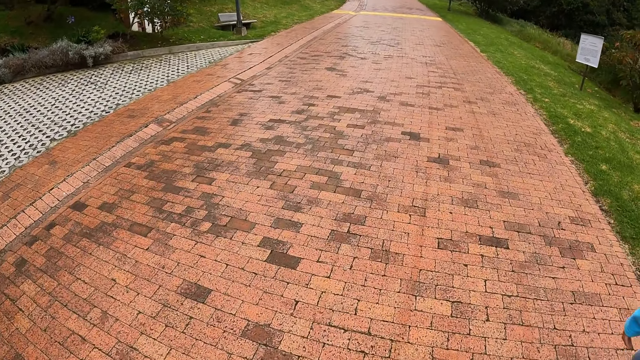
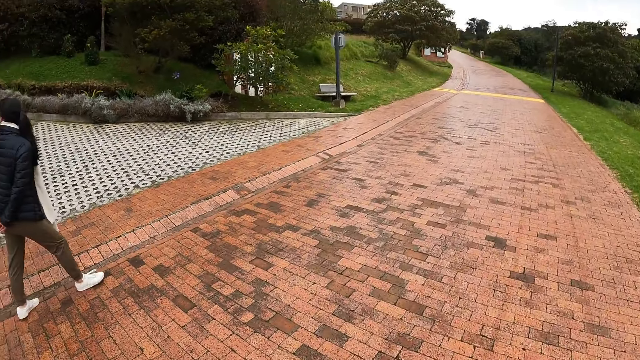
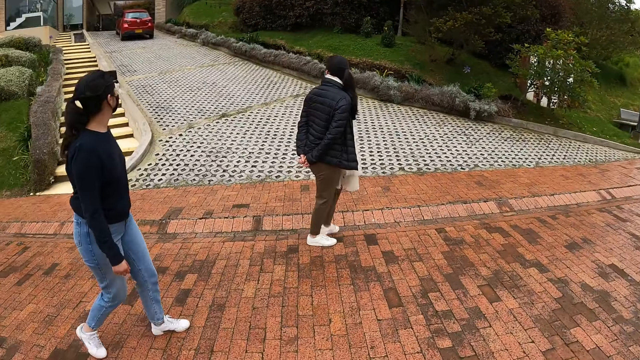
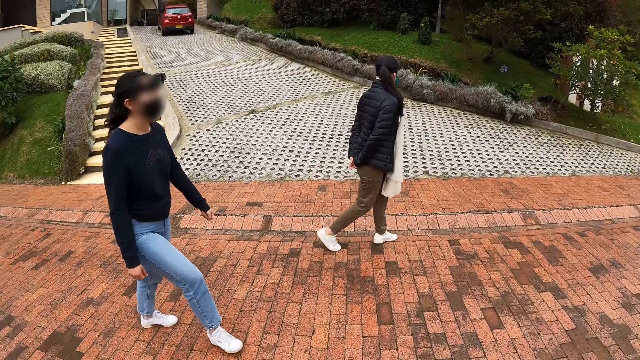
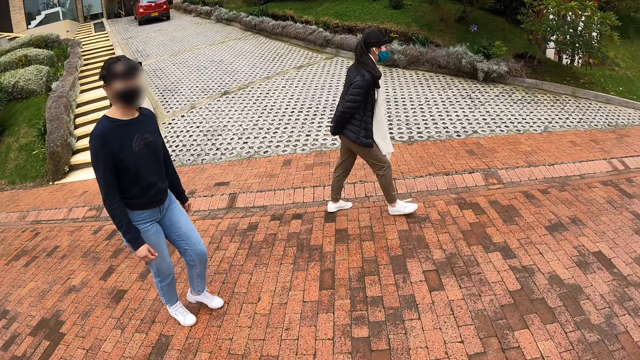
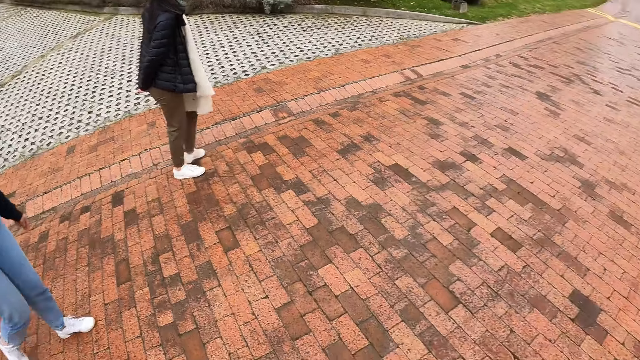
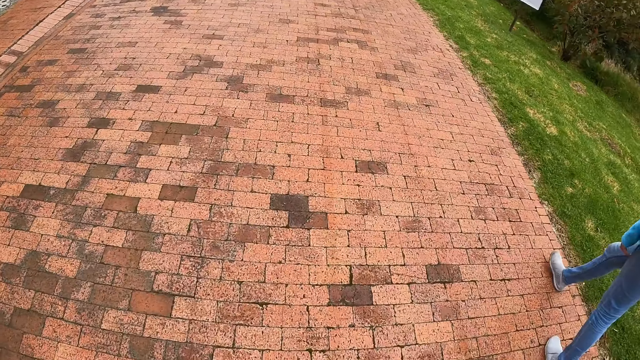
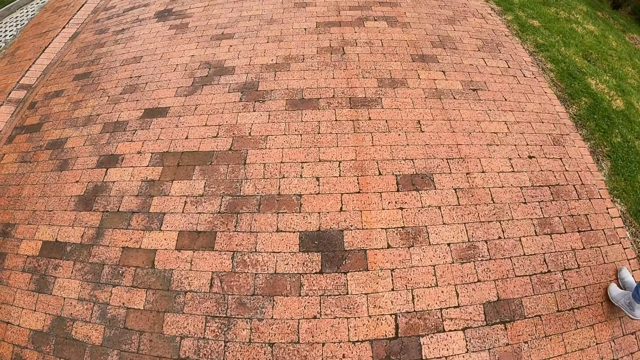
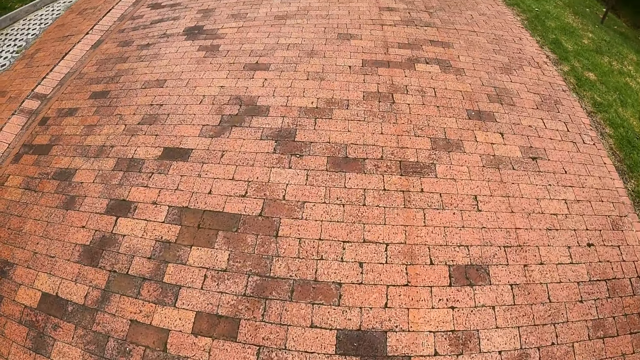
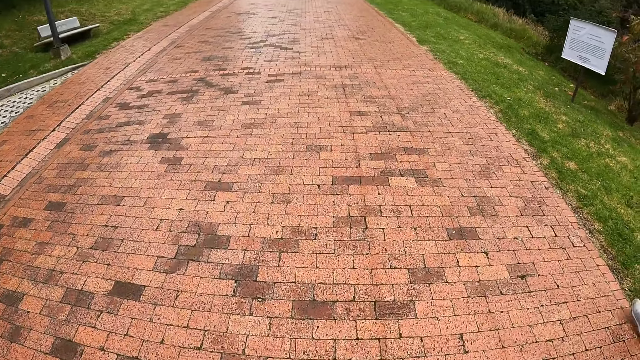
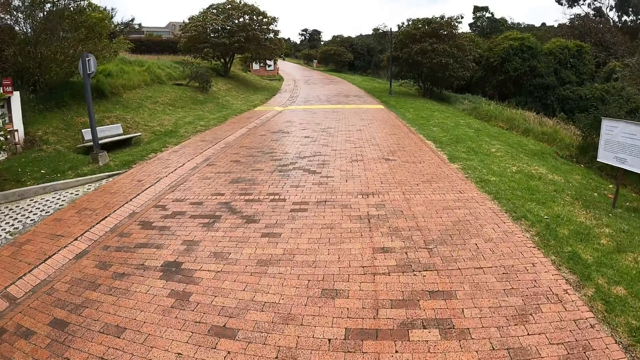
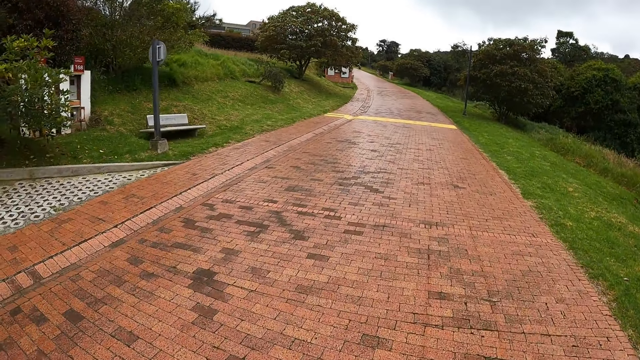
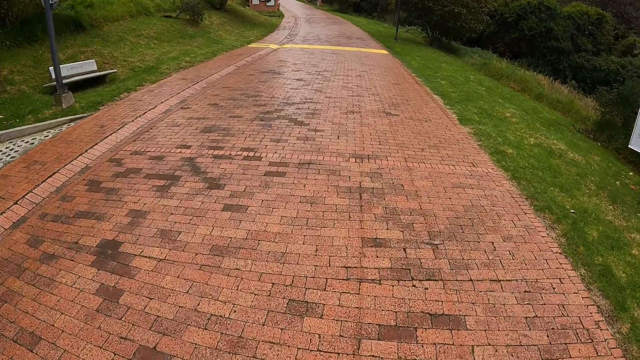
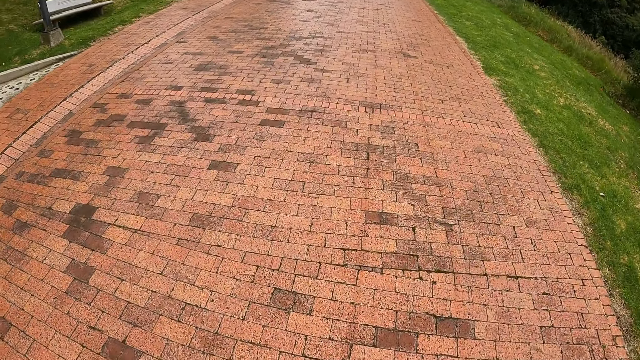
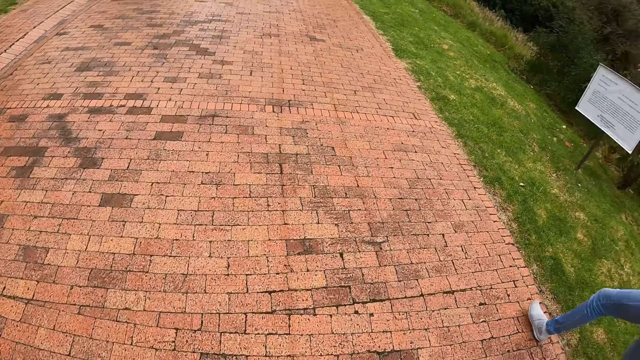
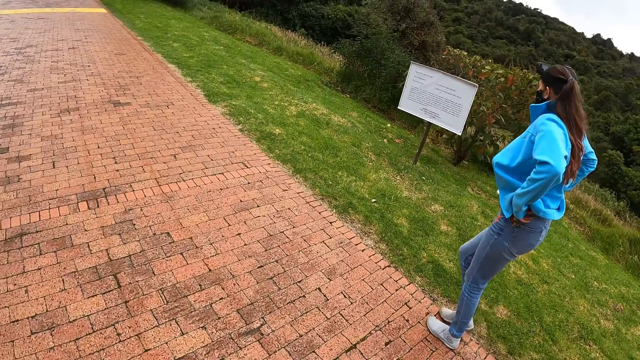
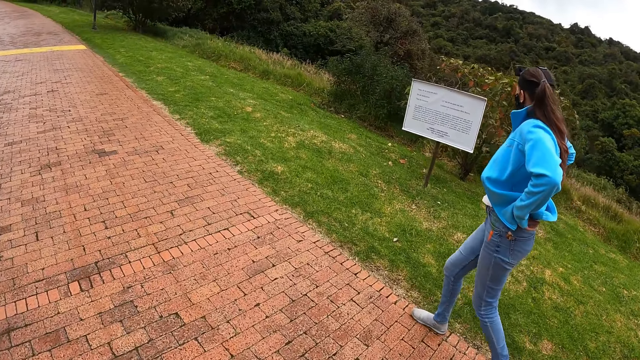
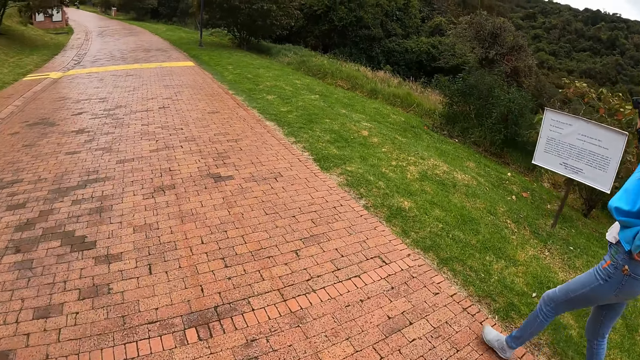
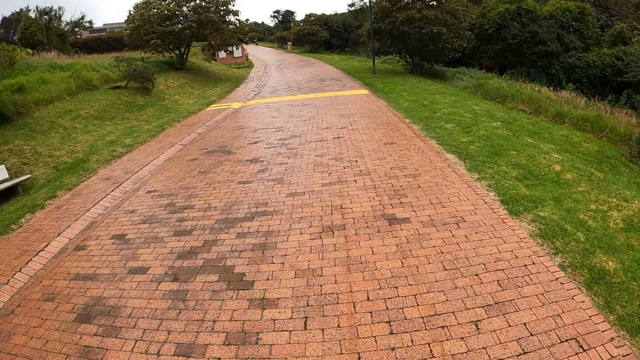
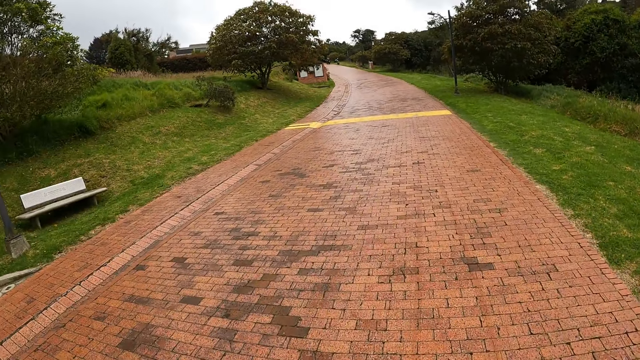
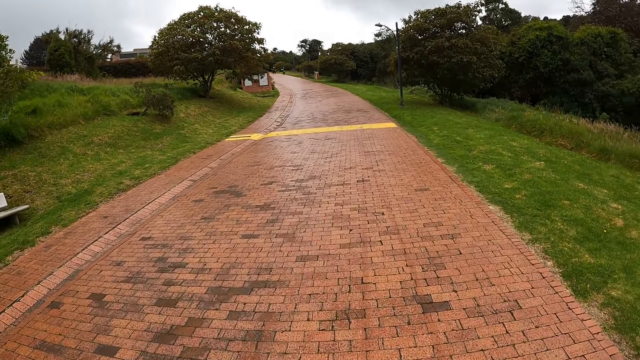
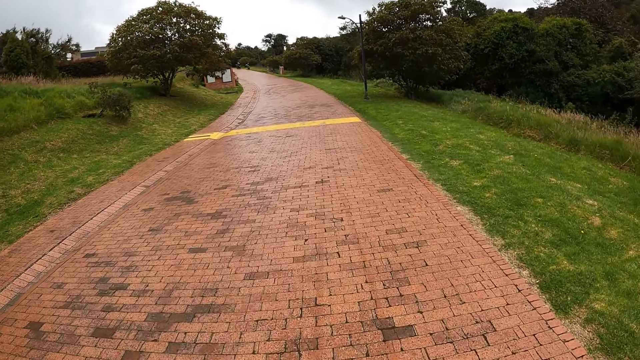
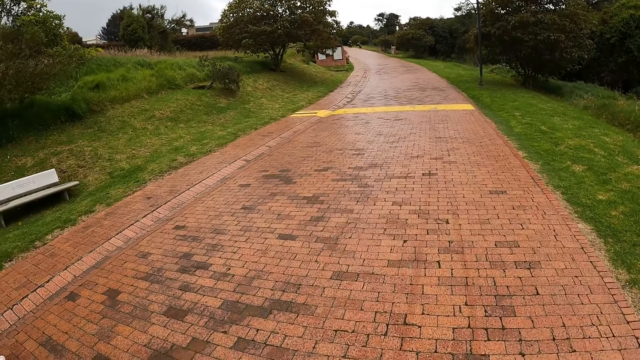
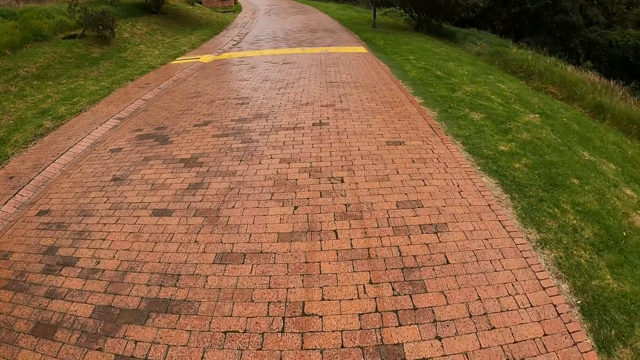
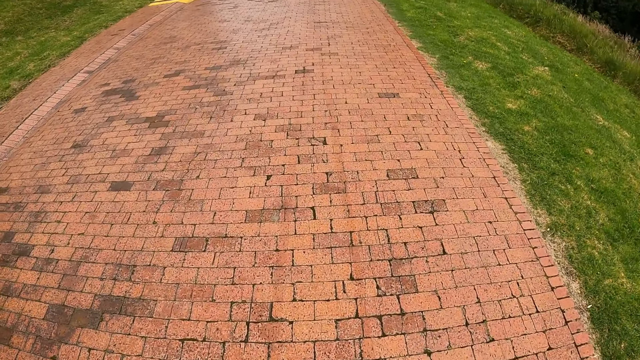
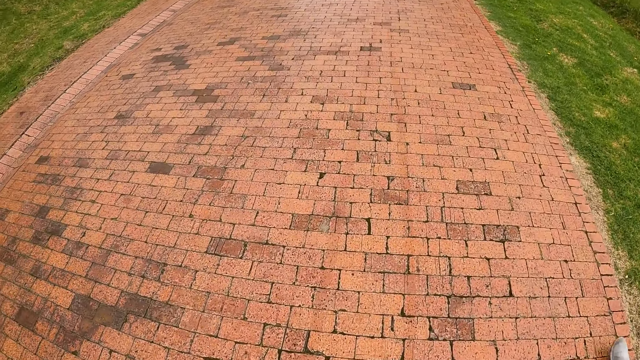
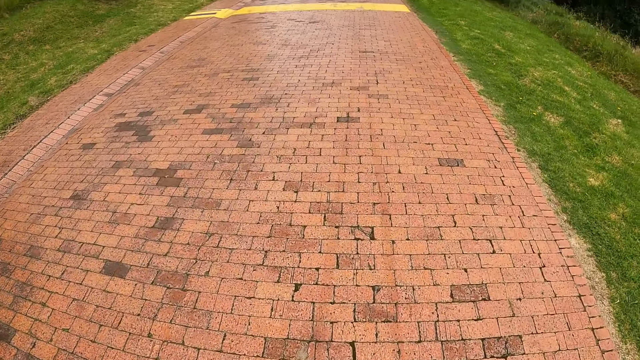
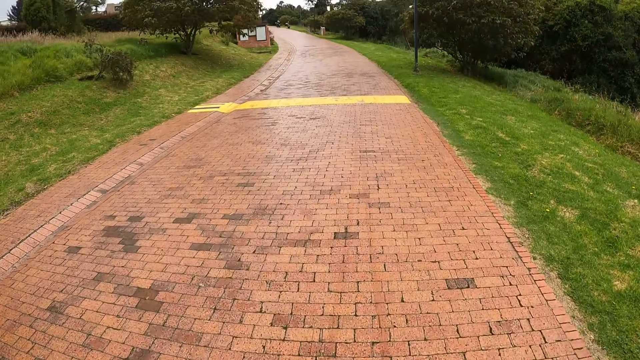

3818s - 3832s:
The camera wearer walks beside a lady. Another lady walks beside the camera wearer. The first lady pulls up her trouser with her hands.

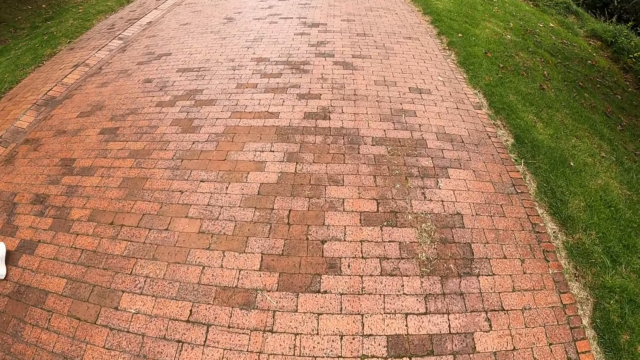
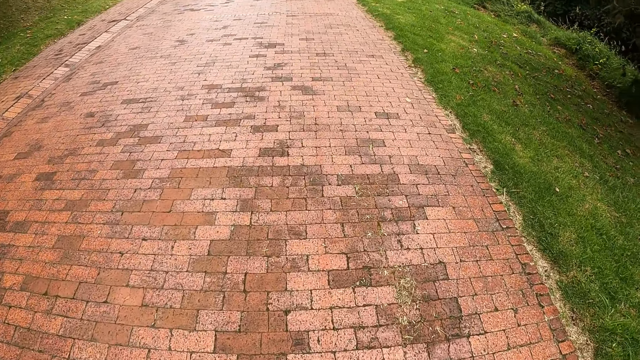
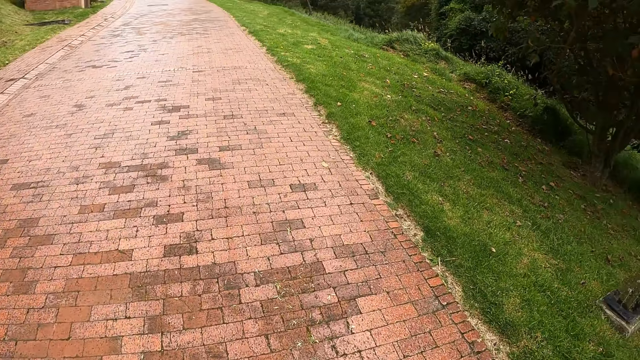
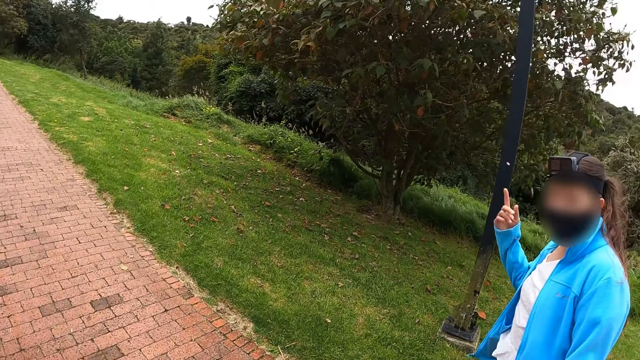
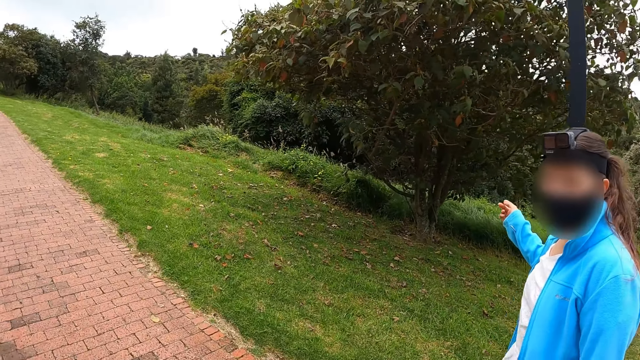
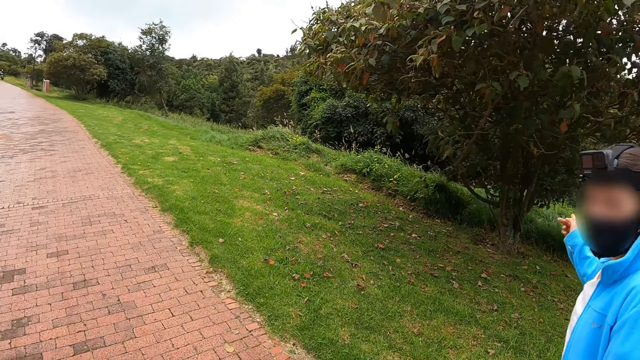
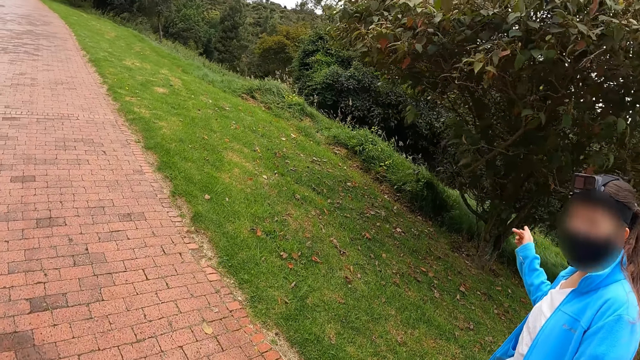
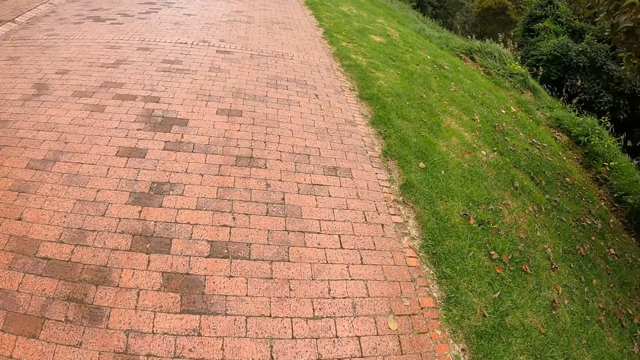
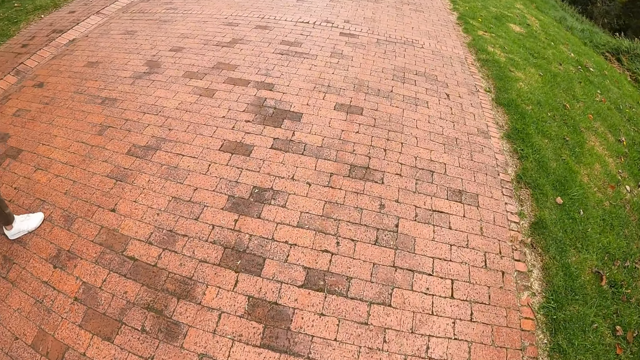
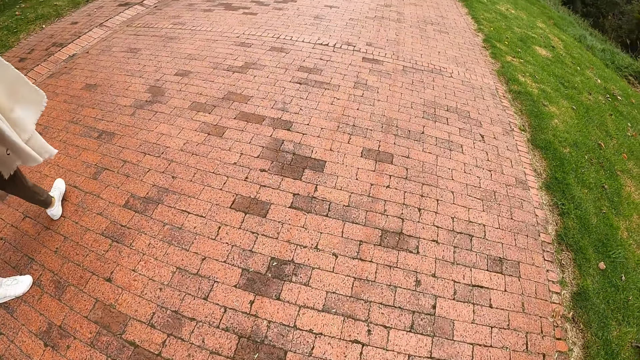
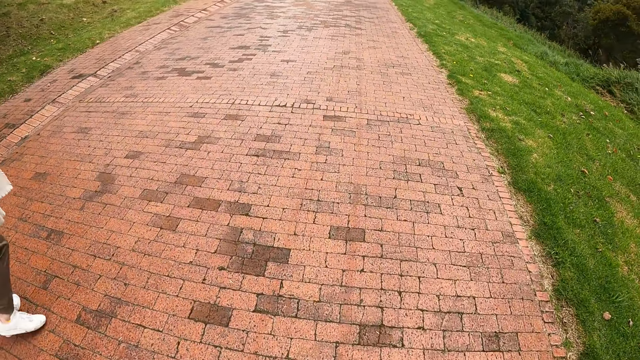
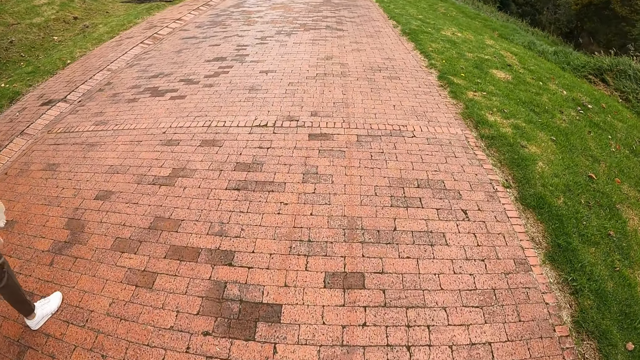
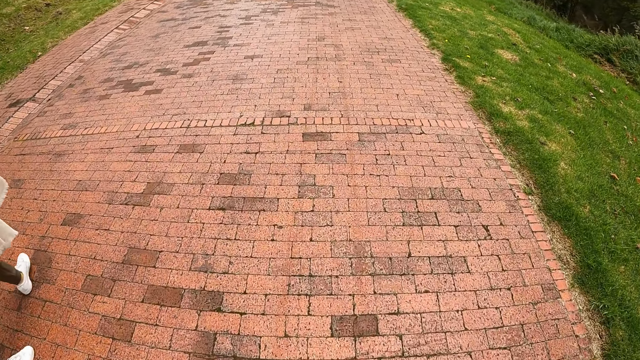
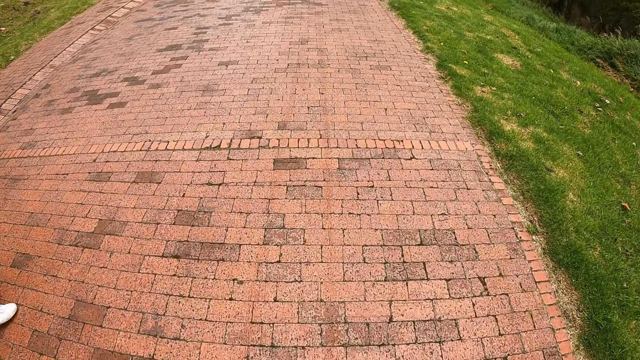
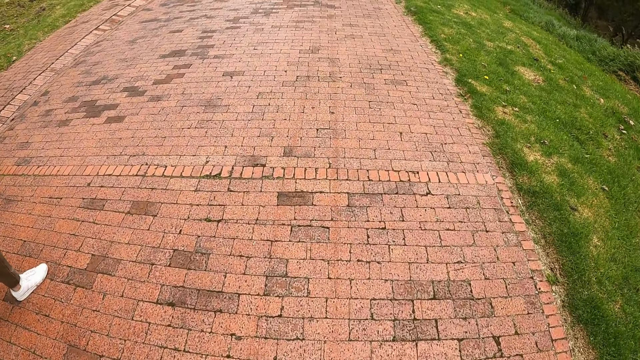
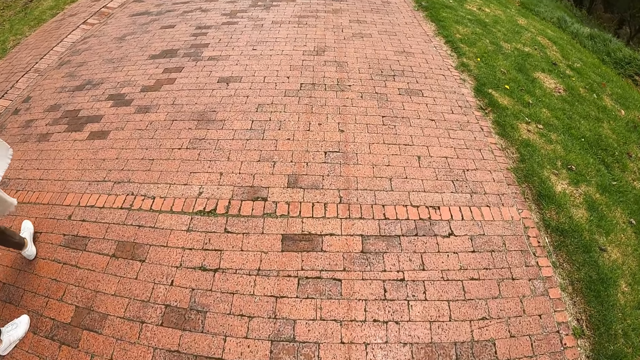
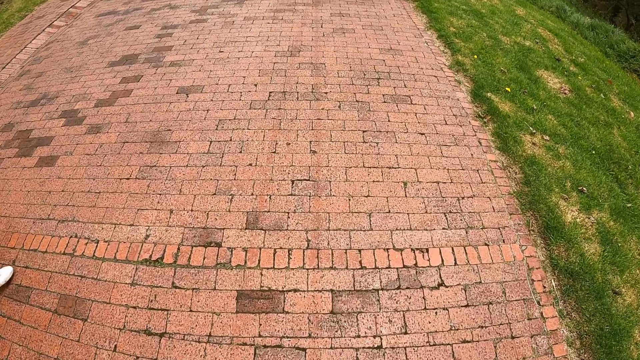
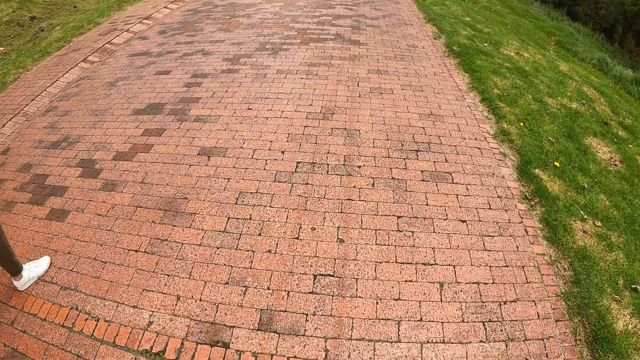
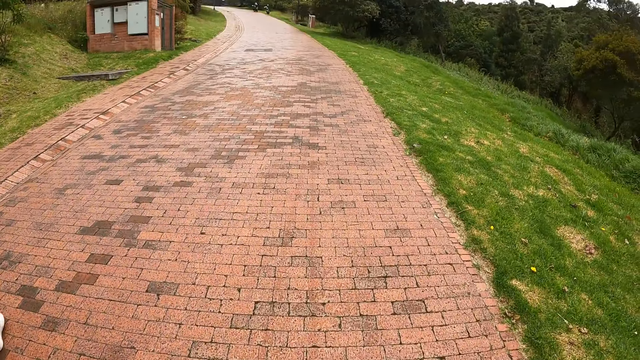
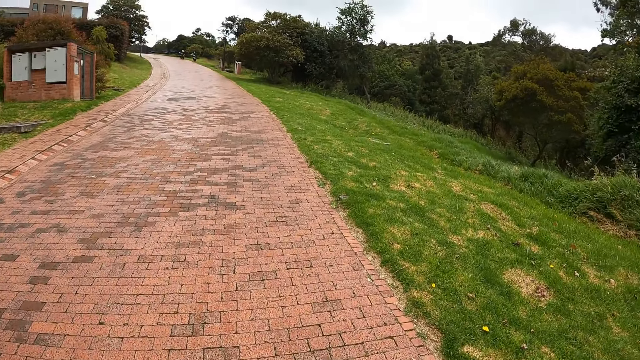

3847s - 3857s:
A woman makes a gesture with her right hand. The woman points with her hand.
